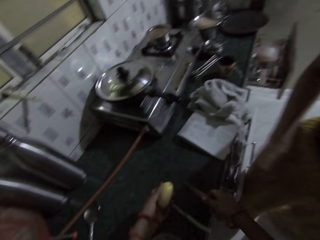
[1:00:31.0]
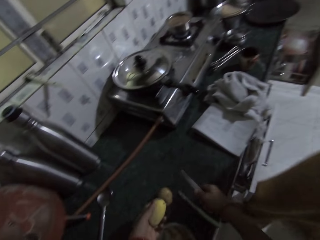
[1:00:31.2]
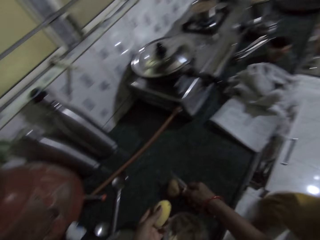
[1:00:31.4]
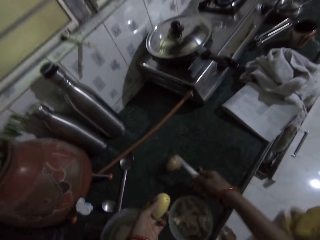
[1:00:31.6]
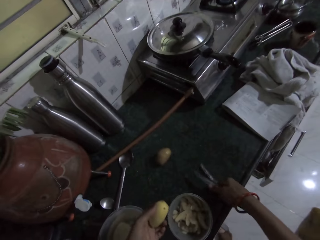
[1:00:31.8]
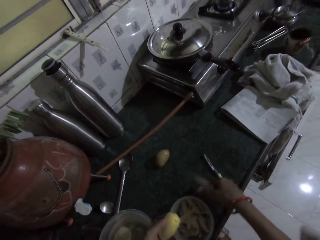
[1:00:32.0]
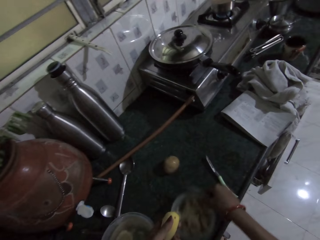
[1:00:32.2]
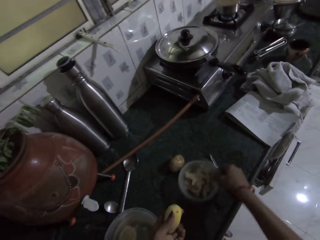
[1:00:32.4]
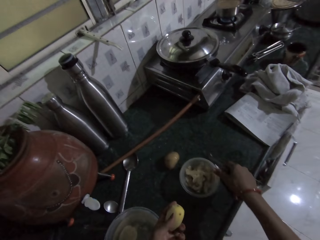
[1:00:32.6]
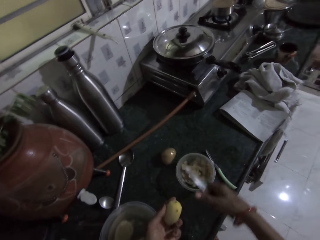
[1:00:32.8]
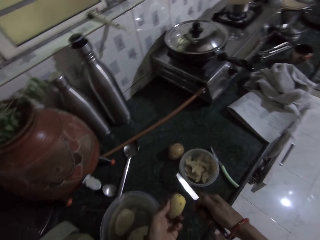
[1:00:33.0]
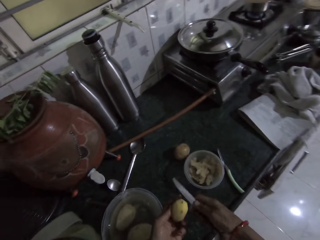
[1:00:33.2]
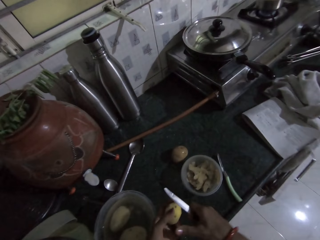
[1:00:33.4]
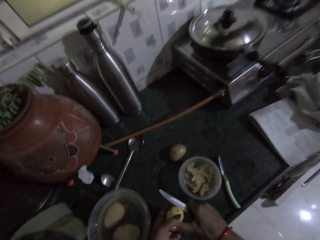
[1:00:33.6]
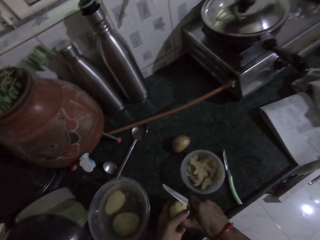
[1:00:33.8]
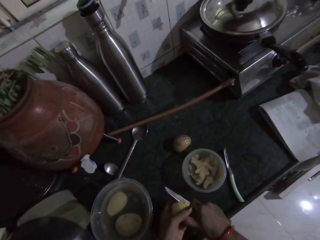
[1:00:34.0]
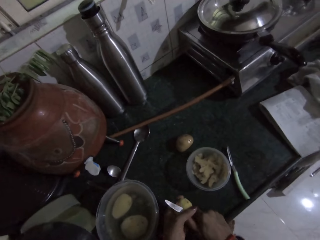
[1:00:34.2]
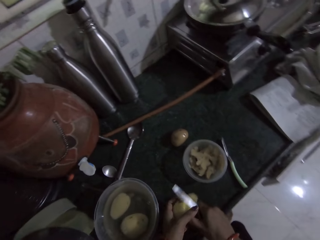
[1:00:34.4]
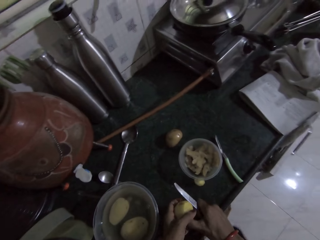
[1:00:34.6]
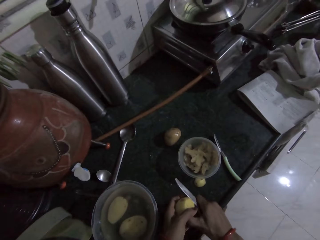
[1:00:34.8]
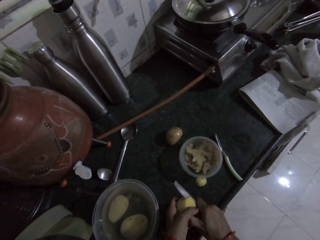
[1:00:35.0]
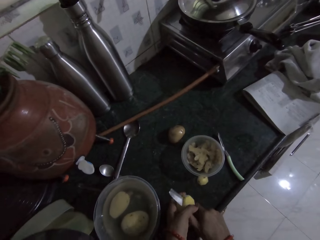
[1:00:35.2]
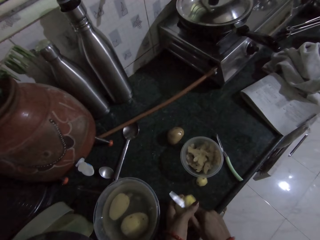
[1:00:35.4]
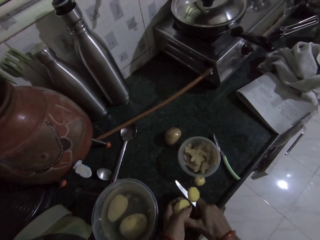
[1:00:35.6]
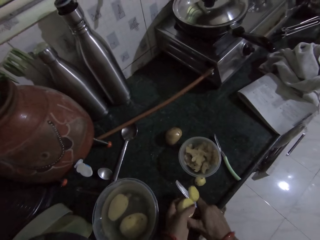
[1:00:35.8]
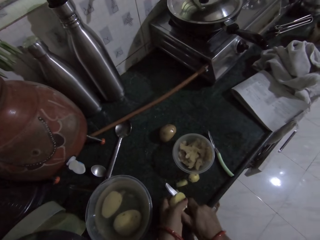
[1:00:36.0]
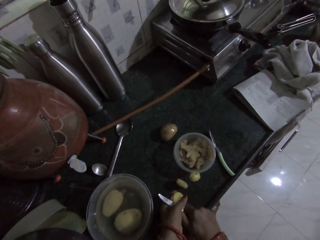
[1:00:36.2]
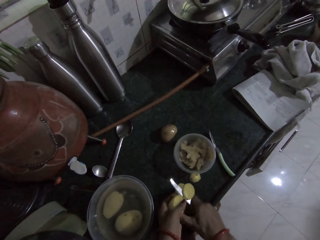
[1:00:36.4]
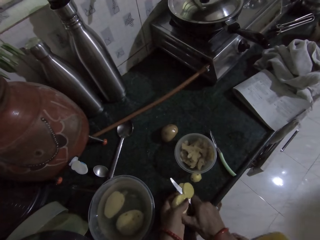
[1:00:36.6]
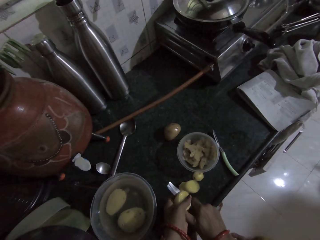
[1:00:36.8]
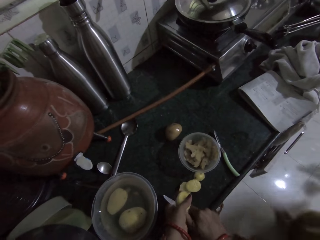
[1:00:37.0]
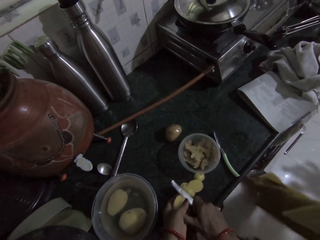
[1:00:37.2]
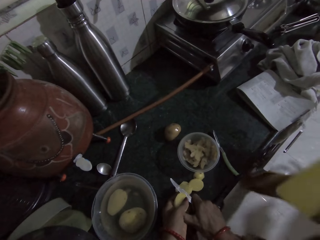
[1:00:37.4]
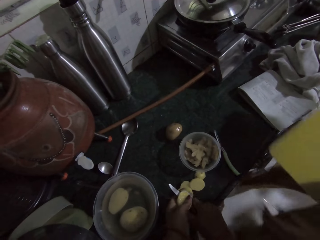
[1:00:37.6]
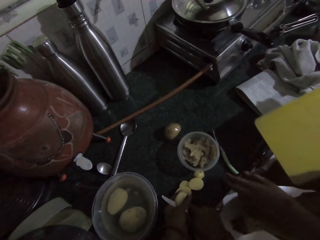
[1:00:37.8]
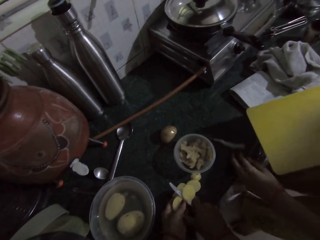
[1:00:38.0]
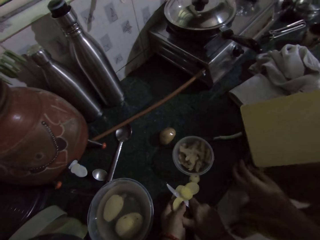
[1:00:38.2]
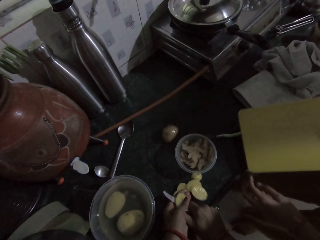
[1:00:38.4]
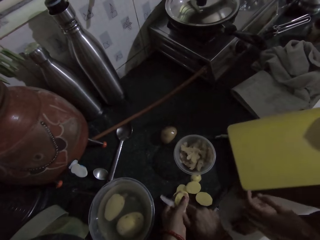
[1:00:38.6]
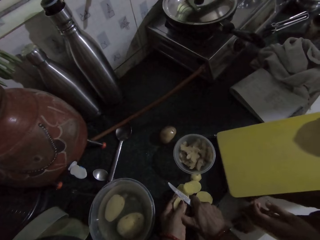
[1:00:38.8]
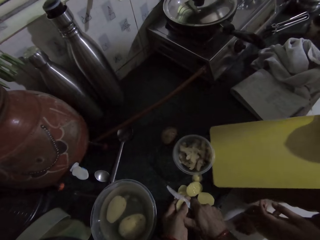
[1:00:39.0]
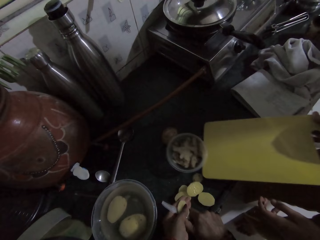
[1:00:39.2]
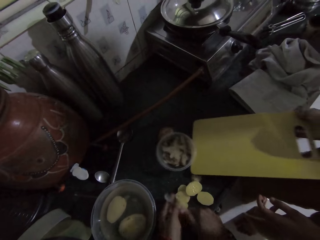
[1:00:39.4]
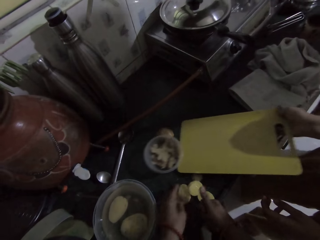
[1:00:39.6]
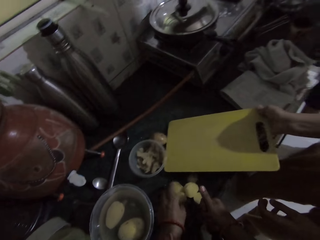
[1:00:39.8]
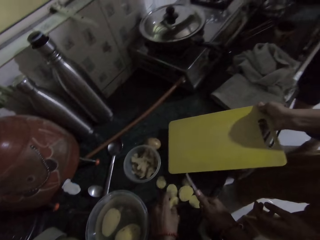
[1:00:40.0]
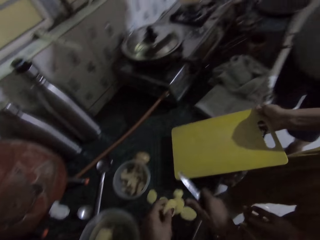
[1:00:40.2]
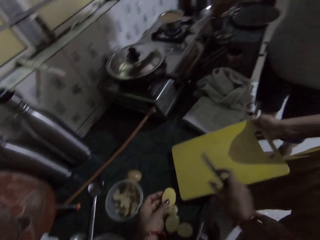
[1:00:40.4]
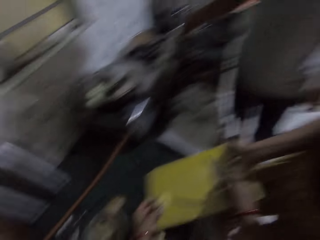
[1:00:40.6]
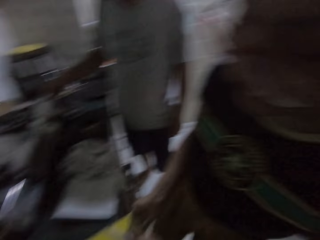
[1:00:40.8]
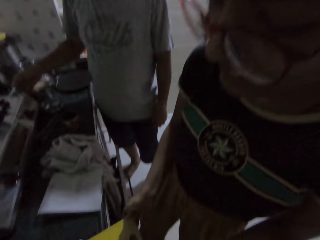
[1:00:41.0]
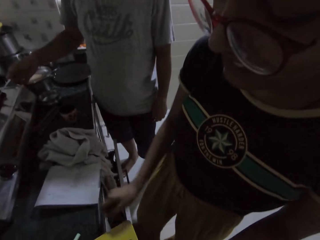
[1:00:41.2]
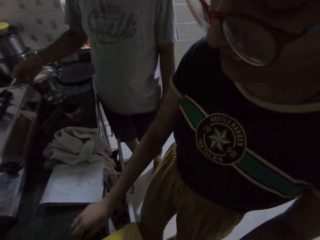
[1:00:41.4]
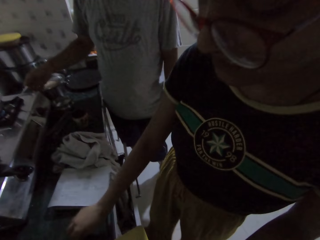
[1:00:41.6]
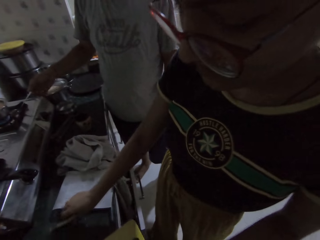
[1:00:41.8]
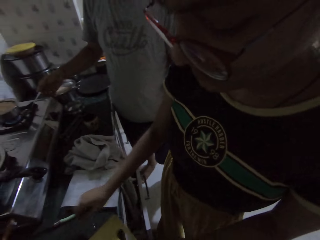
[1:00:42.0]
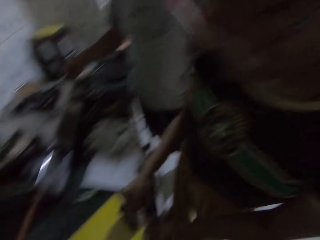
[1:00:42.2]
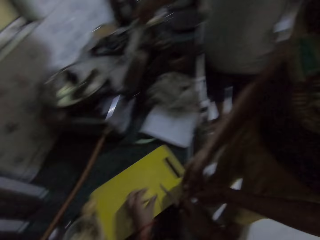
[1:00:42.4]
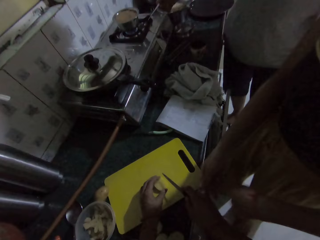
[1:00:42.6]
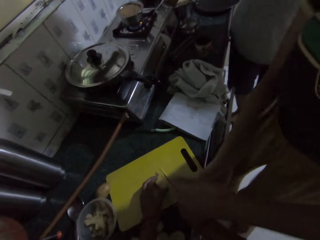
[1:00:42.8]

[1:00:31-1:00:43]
The camera wearer picks up the potato from the kitchen countertop with her left hand. She moves a potato on the kitchen countertop with her right hand. She moves a knife on the kitchen countertop with her right hand. She moves a bowl on the kitchen countertop with her right hand. She slices the potato into pieces with the knife in her right hand. The woman moves the knife on the kitchen countertop with her left hand. The woman puts a chopping board on the kitchen countertop with her right hand. A man lightens a spoon in his right hand with fire from the electric cooker. The camera wearer looks at the woman. The woman passes the chopping board to the camera wearer with her right hand. The woman moves the knife on the kitchen countertop with her right hand.

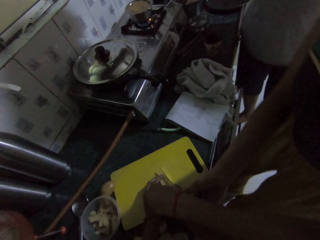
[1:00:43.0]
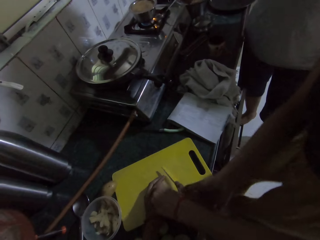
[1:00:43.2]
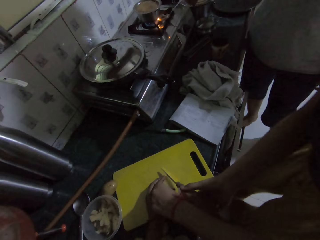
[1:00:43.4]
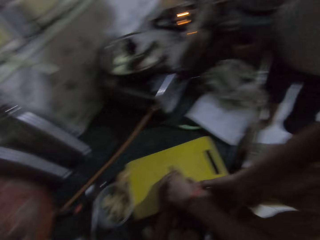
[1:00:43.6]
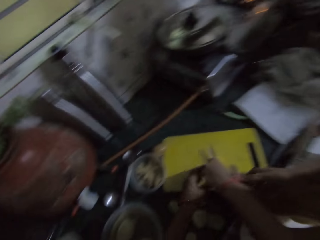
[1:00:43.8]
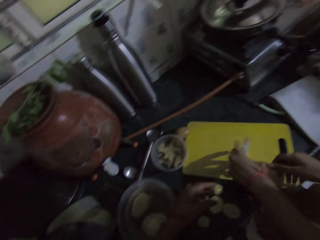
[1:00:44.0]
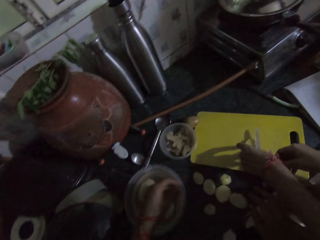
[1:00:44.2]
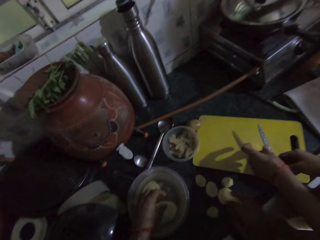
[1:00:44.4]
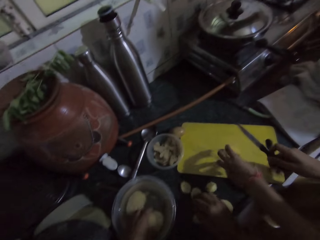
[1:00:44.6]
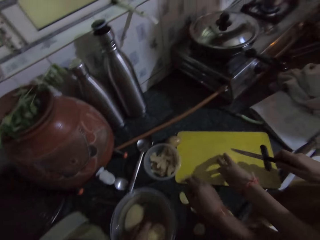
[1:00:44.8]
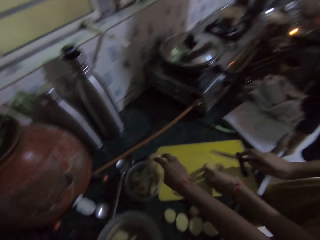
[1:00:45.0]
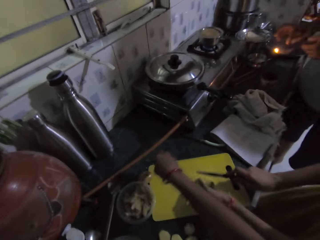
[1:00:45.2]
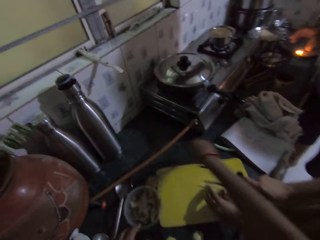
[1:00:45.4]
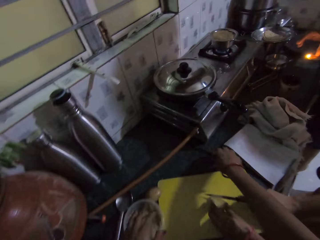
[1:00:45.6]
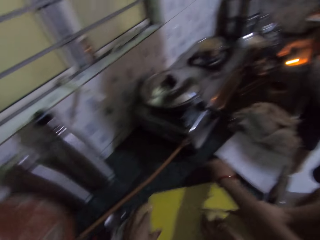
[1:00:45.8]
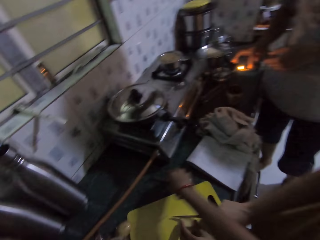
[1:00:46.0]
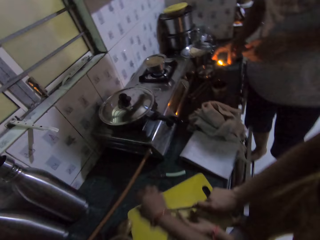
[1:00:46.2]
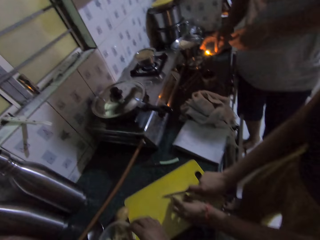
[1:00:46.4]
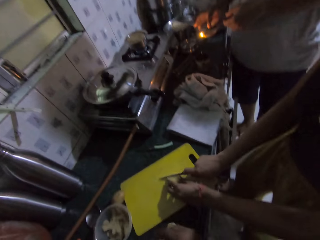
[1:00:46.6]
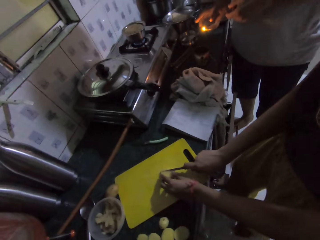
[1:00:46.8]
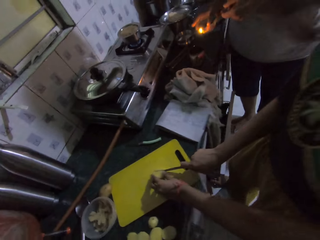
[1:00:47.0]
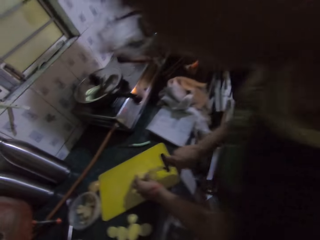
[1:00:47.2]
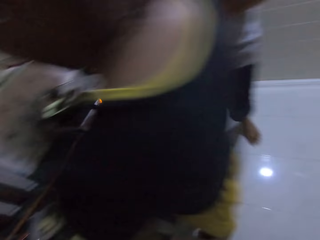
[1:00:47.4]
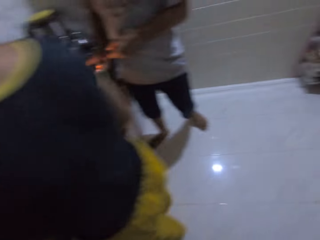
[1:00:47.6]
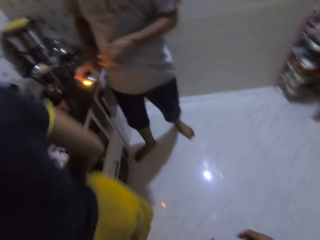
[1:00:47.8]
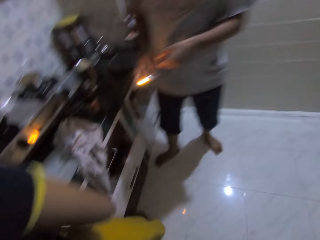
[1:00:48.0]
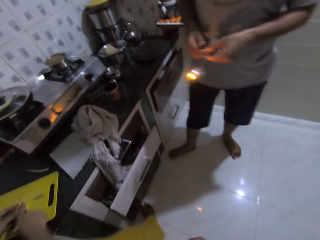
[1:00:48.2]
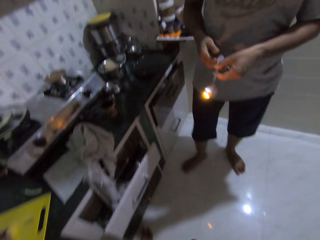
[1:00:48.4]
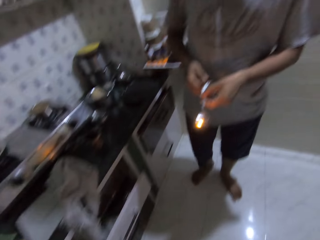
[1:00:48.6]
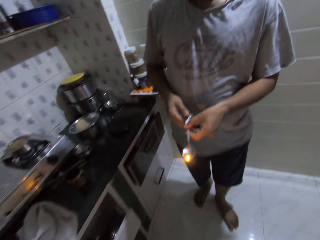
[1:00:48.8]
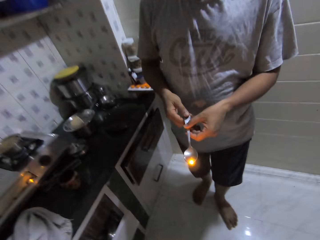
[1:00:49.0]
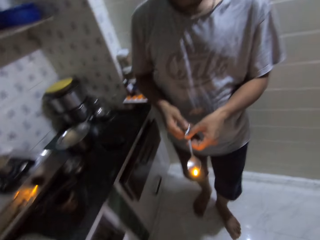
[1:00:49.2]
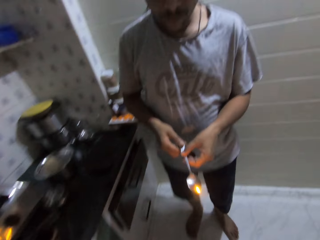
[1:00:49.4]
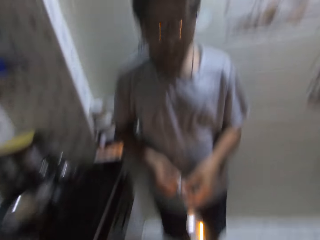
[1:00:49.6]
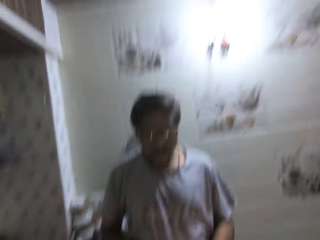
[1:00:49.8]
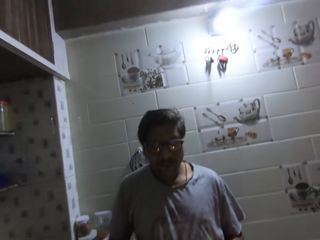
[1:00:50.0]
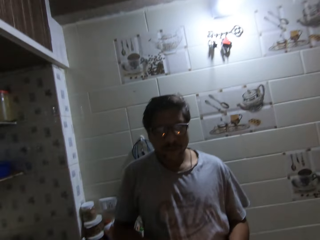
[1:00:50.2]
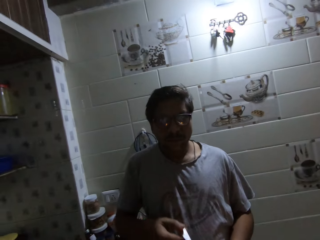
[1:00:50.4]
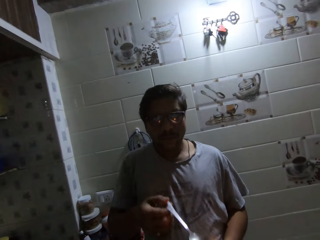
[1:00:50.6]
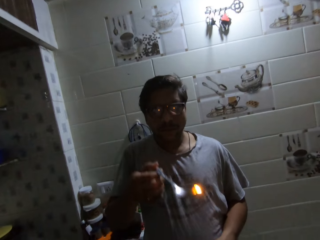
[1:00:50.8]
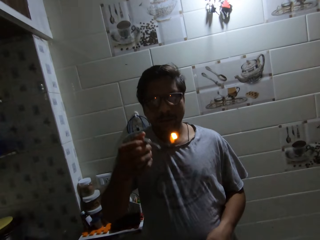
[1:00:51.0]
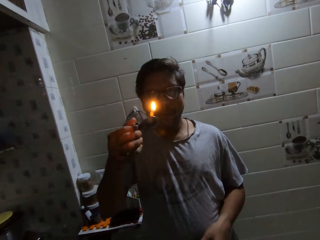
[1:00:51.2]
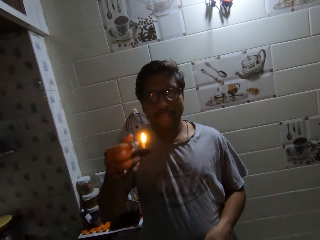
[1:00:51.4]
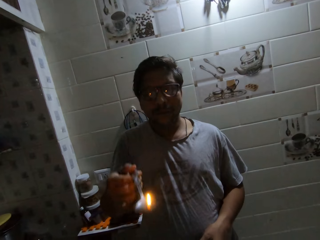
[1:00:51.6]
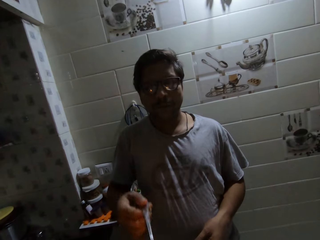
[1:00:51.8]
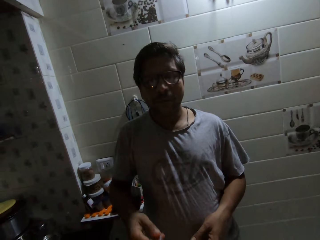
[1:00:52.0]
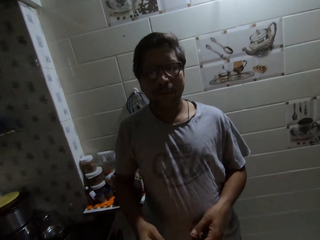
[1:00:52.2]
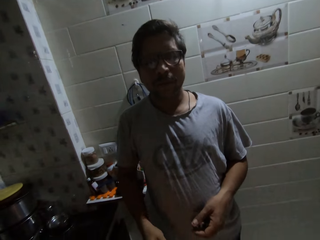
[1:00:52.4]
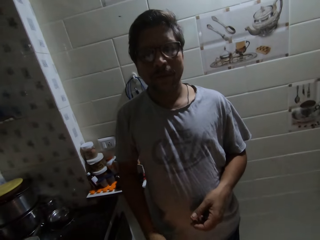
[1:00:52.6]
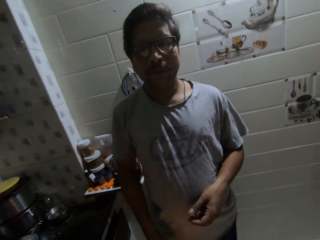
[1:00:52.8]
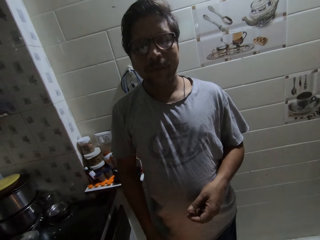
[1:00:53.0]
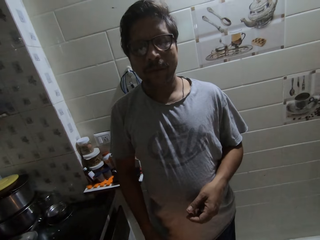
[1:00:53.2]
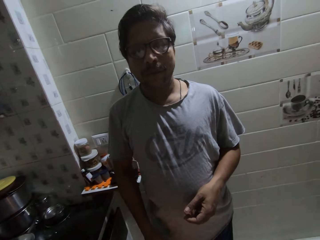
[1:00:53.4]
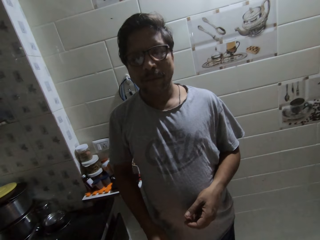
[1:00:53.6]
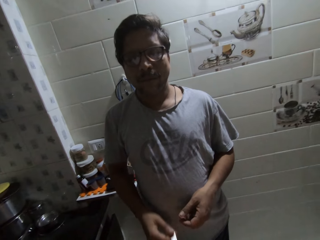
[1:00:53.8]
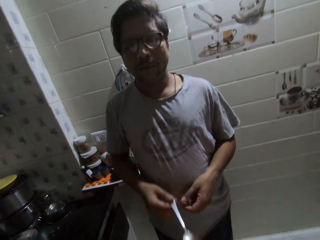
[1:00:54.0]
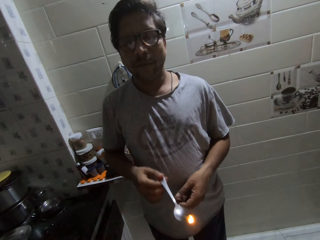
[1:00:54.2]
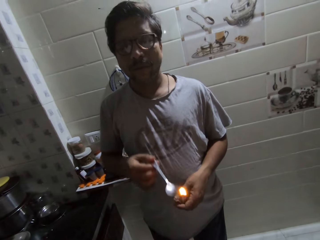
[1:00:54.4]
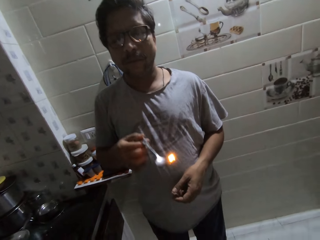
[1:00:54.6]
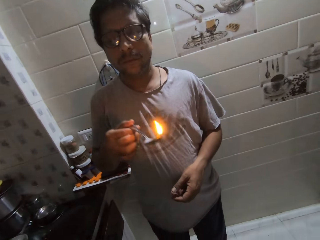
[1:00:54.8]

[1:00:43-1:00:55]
The camera wearer drops the potato on the chopping board with her left hand. She drops the knife on the chopping board with her right hand. The woman takes the Irish potato from the camera wearer. The woman picks up the knife from the chopping board with her right hand and holds the potato on the chopping board with her left hand. The camera wearer touches the knife on the kitchen countertop with her right hand. She moves. The woman slices the potato on the chopping board with the knife in her right hand. A man passes the spoon from his right hand to his left hand. The man passes the spoon from his left hand to his right hand. The camera wearer looks at the man. The man swings the spoon with his right hand. The man makes prayers.
